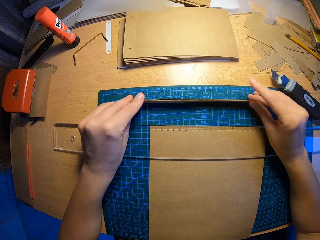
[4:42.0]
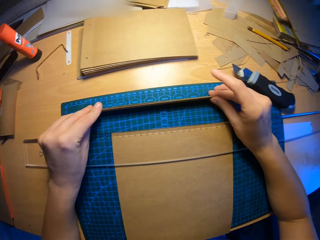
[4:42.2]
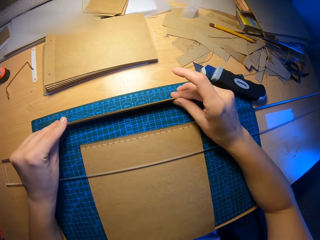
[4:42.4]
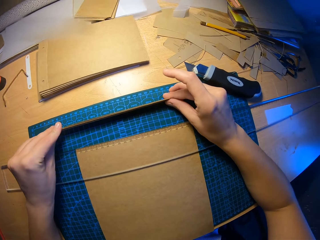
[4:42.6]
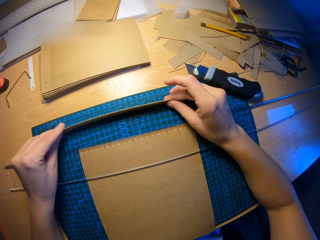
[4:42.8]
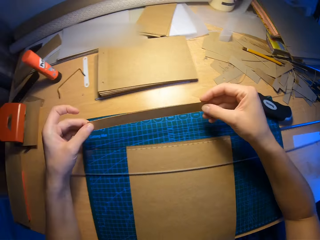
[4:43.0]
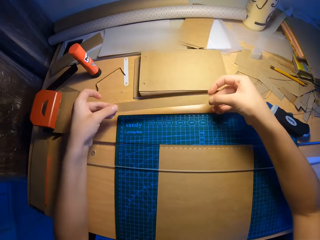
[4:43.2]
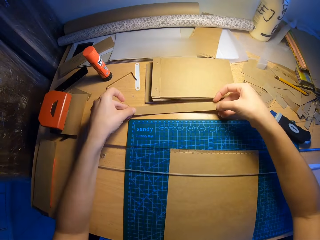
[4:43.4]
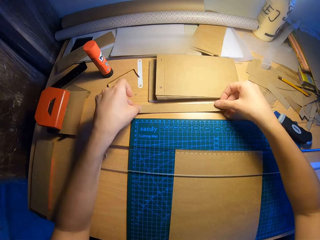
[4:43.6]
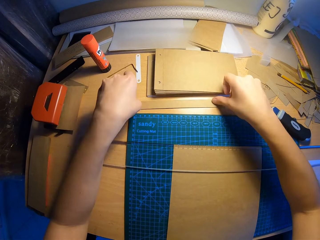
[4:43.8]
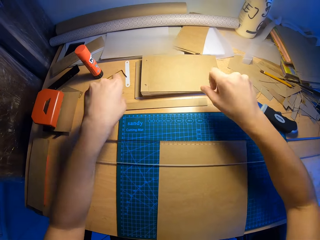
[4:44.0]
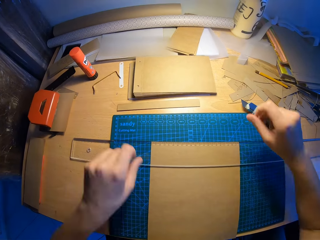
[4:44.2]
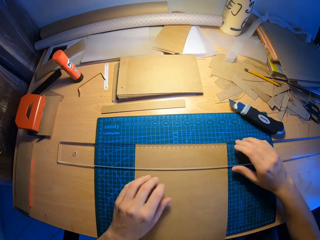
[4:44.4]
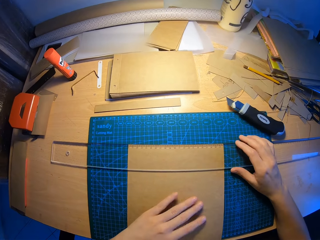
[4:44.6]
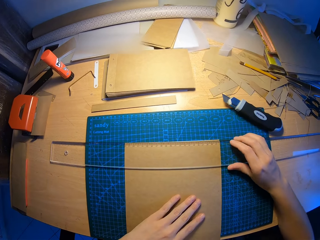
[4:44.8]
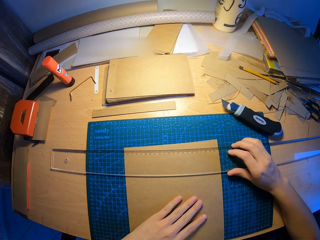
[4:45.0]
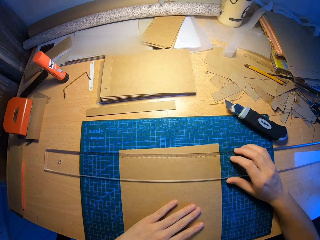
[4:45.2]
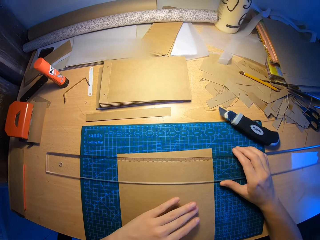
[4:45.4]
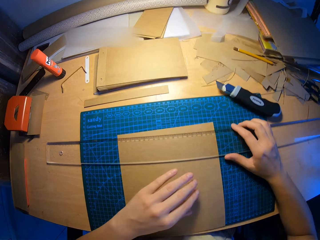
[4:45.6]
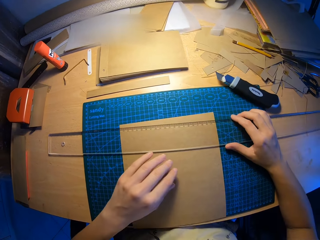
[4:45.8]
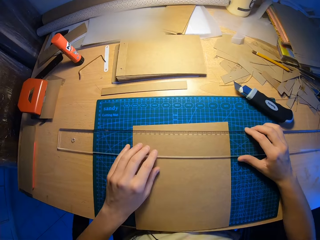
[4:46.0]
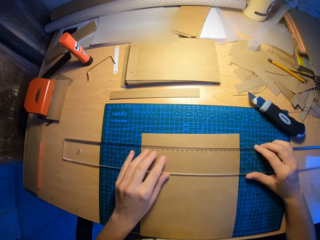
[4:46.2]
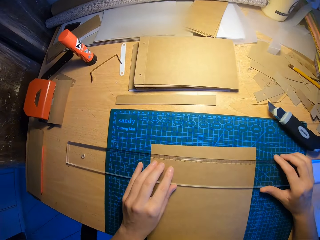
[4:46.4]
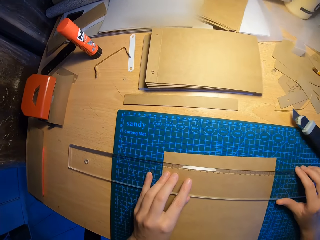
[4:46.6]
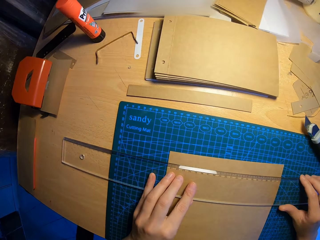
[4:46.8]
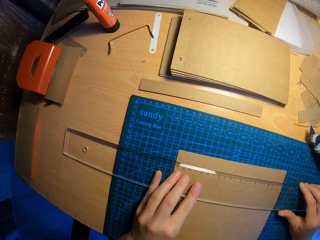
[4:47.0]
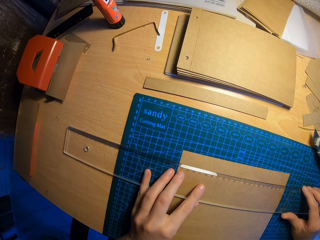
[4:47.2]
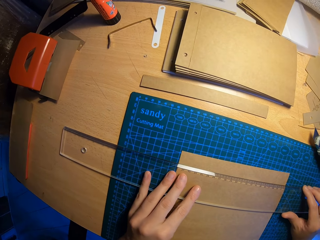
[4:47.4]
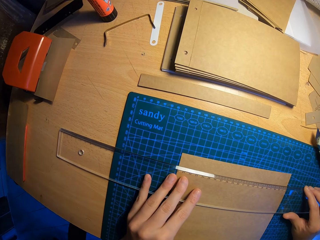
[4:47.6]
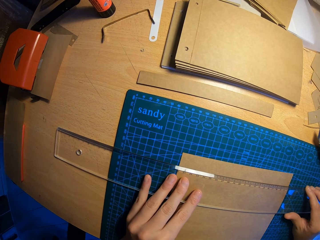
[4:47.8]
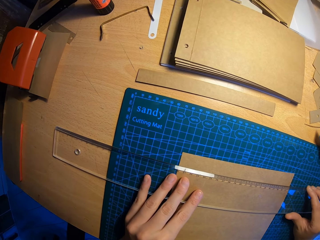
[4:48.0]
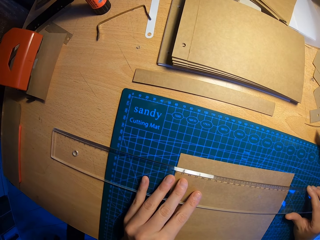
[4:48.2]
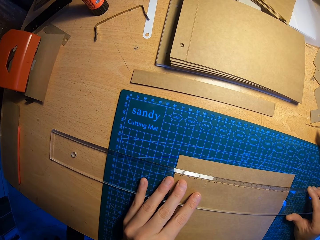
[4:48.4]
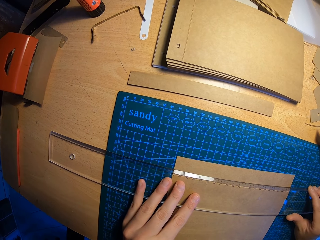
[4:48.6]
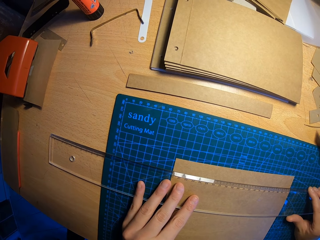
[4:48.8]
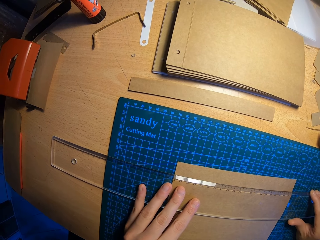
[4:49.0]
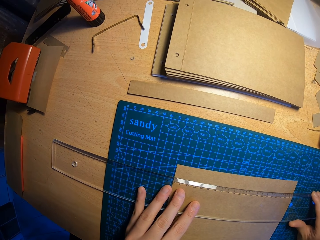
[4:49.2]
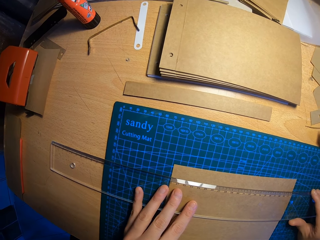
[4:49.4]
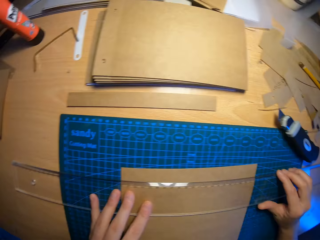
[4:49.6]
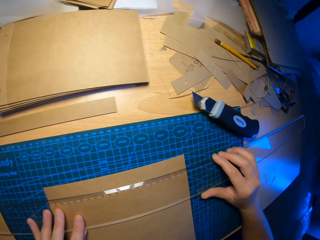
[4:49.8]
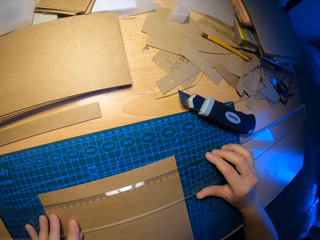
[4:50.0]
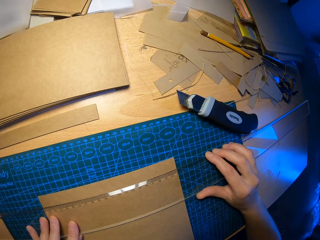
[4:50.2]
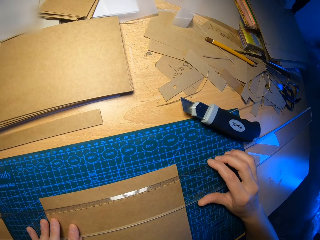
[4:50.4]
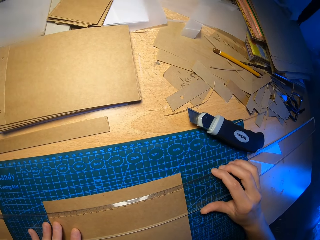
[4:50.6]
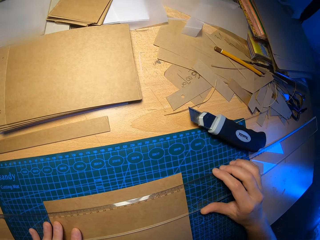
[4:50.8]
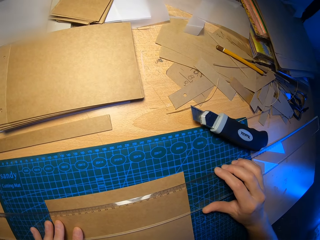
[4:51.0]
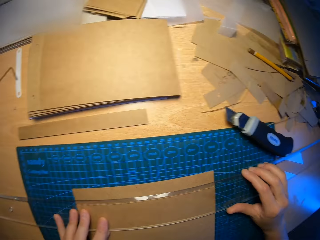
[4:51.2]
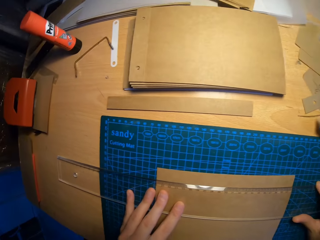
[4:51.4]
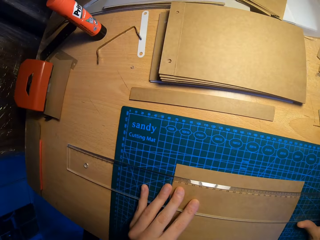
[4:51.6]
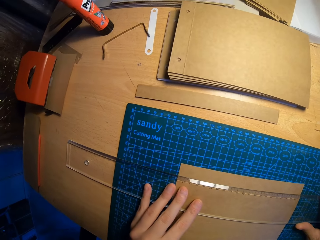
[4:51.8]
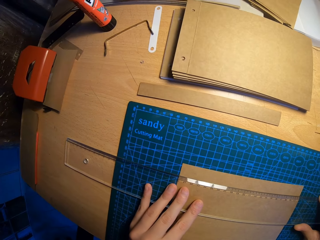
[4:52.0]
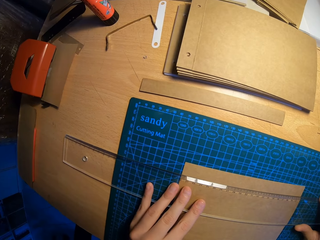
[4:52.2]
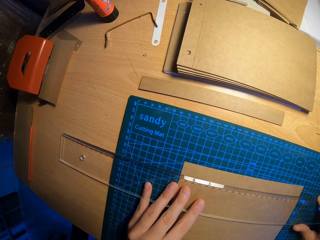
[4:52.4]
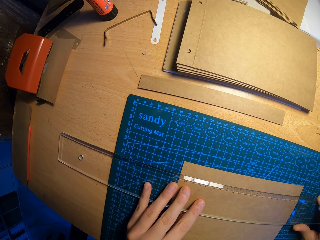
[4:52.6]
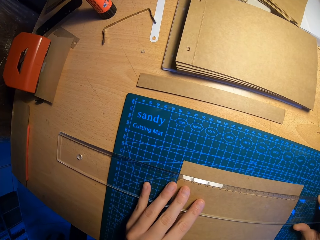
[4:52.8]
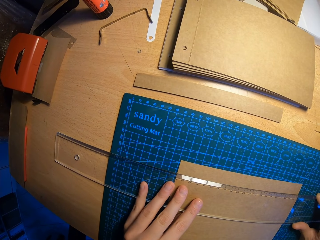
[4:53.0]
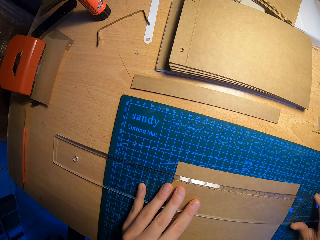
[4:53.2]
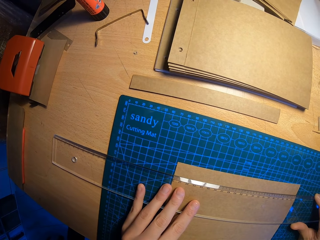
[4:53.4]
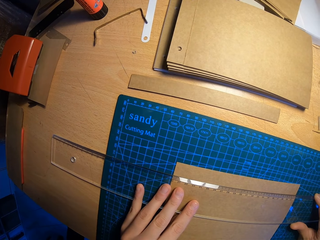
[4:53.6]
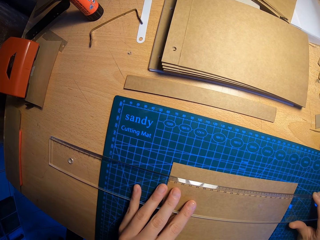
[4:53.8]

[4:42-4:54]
The camera wearer holds small pieces of paper and places the pieces of paper on the table. He adjusts the paper and ruler on the table with both hands. He adjusts the setsquare on the table with both his hands. He measures a piece of paper.

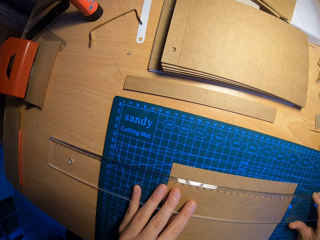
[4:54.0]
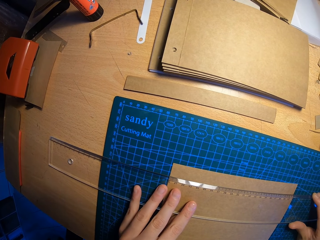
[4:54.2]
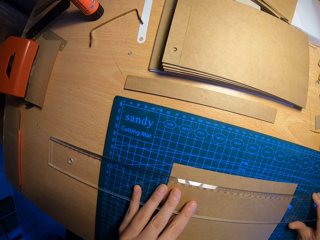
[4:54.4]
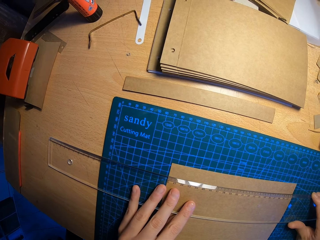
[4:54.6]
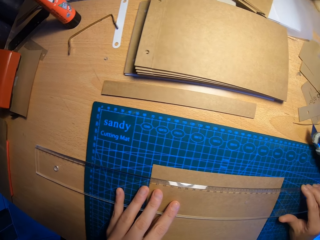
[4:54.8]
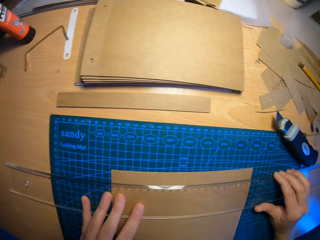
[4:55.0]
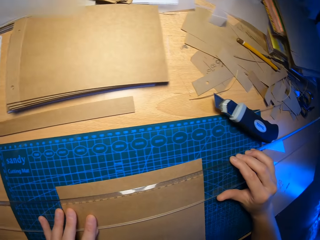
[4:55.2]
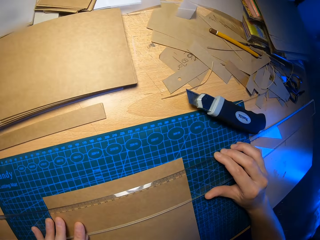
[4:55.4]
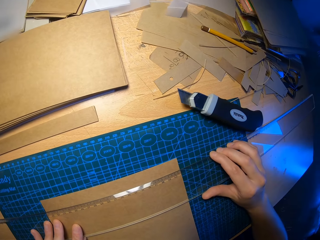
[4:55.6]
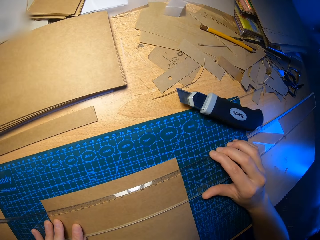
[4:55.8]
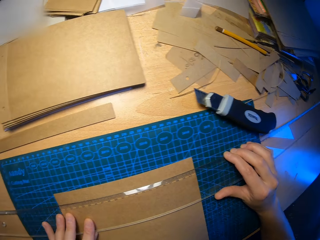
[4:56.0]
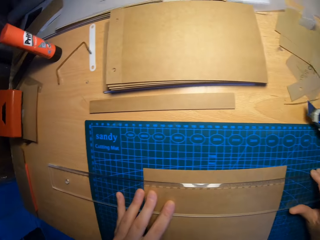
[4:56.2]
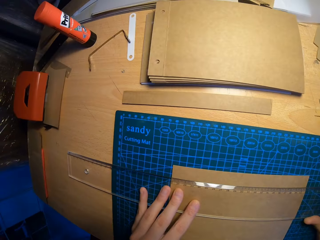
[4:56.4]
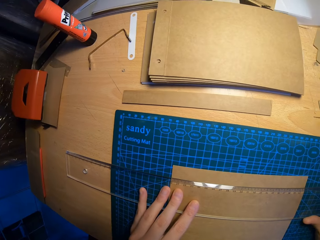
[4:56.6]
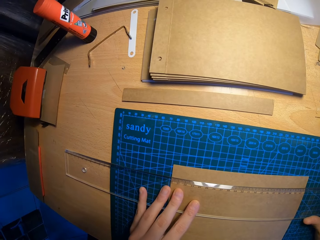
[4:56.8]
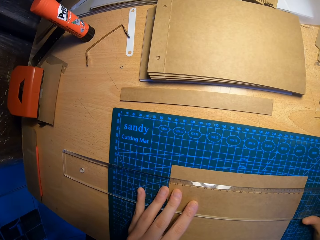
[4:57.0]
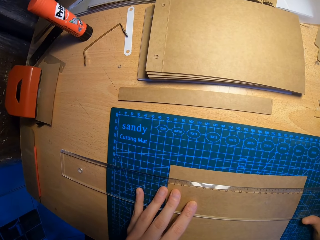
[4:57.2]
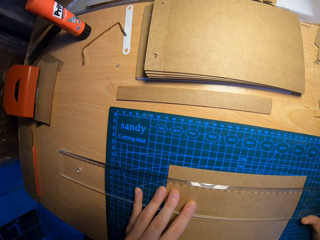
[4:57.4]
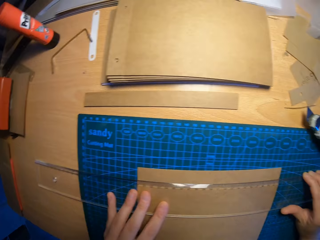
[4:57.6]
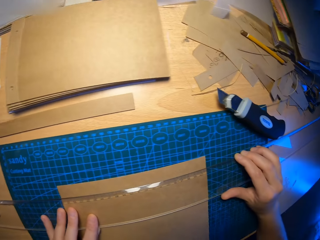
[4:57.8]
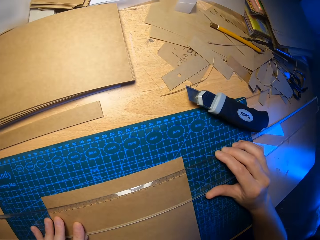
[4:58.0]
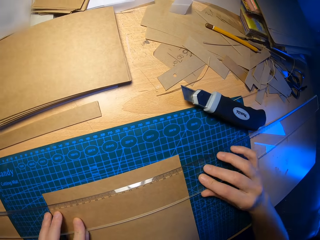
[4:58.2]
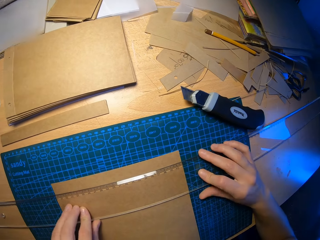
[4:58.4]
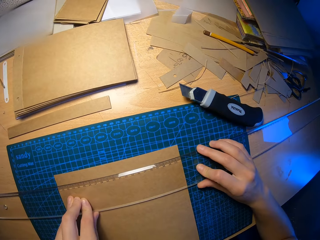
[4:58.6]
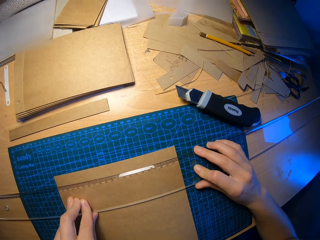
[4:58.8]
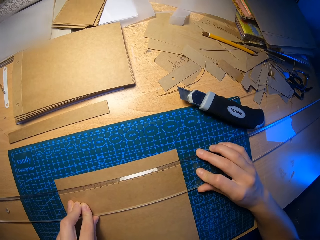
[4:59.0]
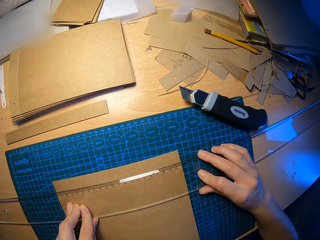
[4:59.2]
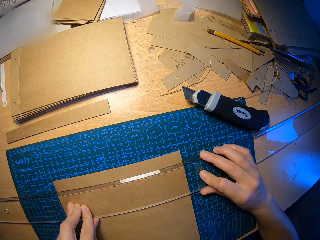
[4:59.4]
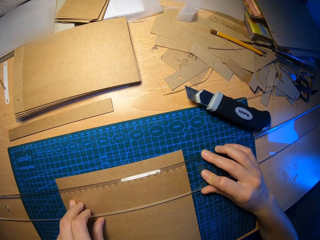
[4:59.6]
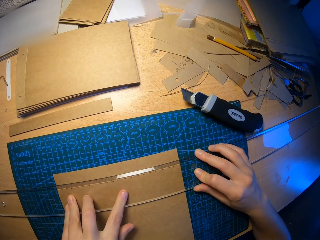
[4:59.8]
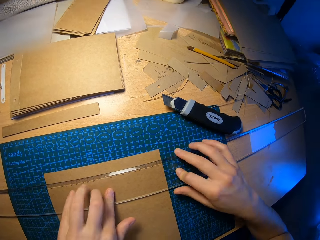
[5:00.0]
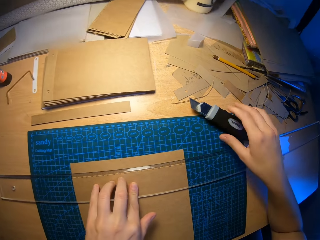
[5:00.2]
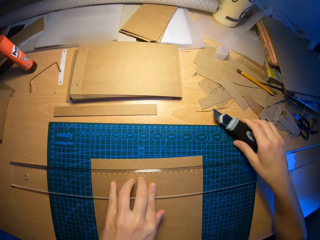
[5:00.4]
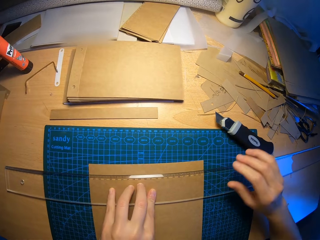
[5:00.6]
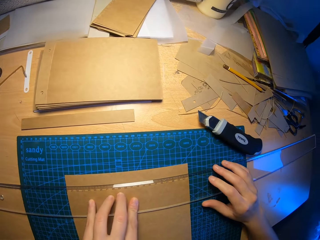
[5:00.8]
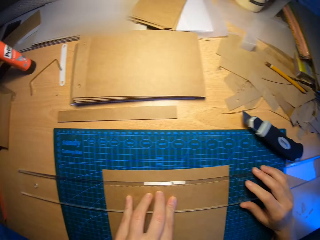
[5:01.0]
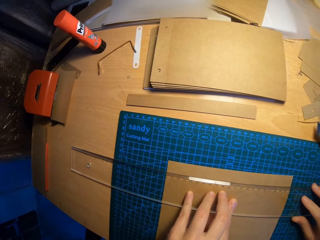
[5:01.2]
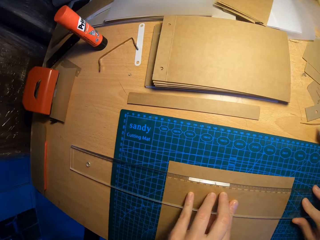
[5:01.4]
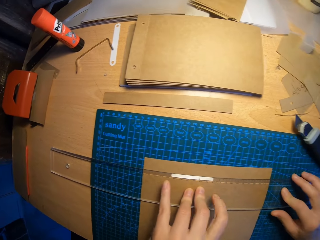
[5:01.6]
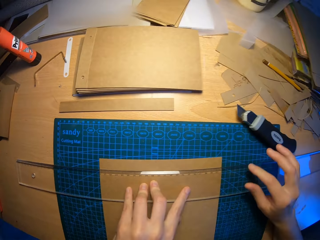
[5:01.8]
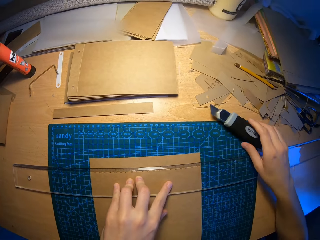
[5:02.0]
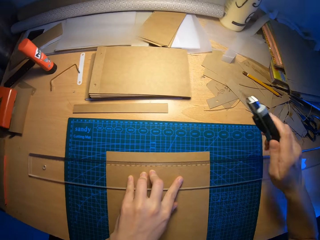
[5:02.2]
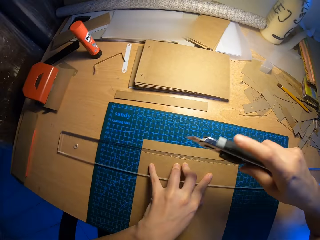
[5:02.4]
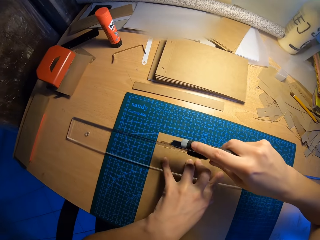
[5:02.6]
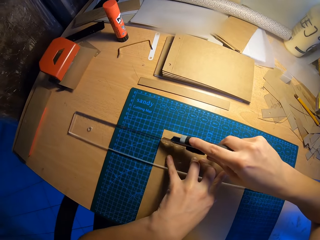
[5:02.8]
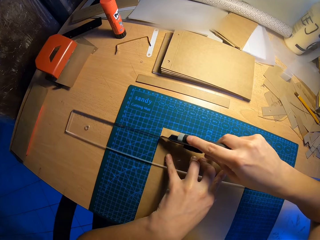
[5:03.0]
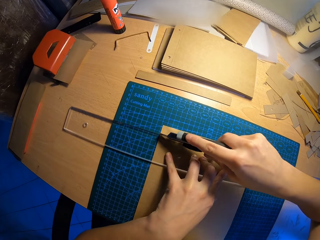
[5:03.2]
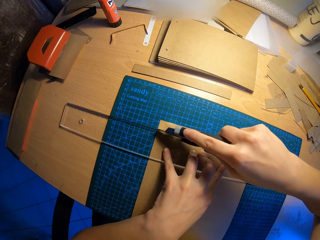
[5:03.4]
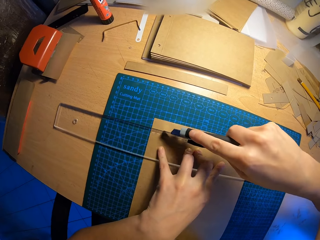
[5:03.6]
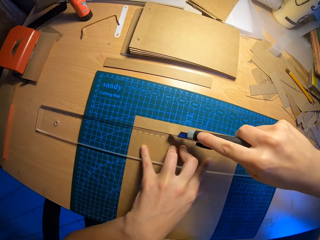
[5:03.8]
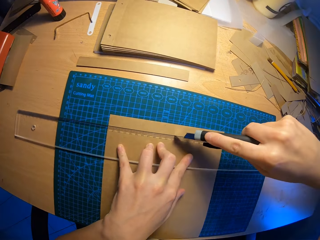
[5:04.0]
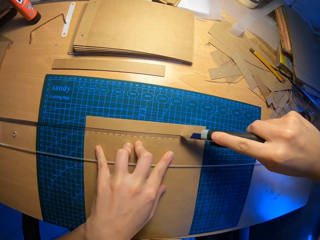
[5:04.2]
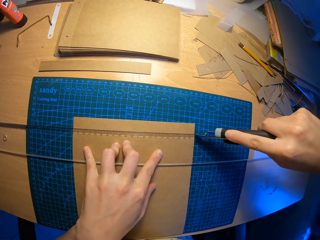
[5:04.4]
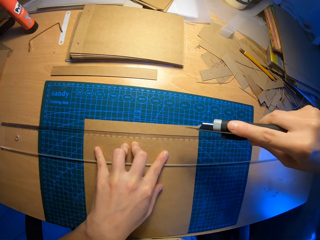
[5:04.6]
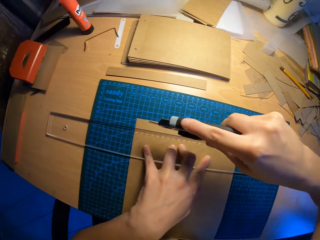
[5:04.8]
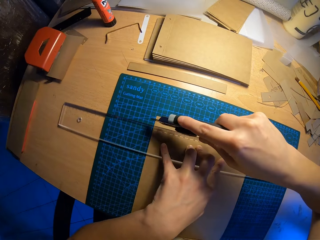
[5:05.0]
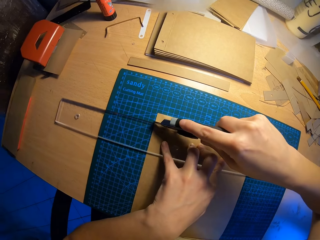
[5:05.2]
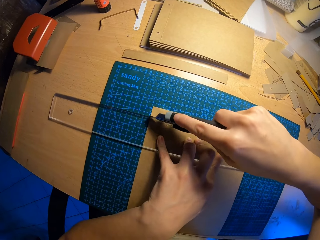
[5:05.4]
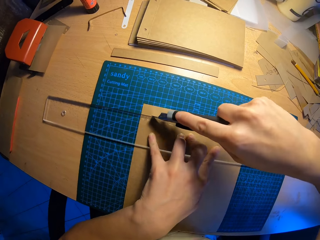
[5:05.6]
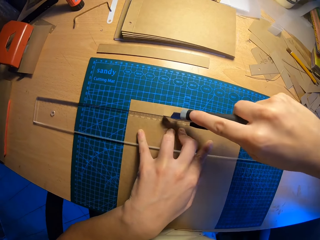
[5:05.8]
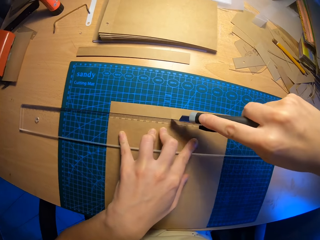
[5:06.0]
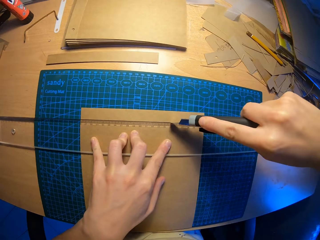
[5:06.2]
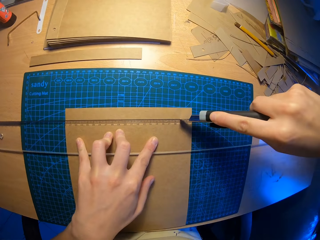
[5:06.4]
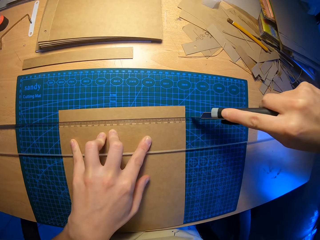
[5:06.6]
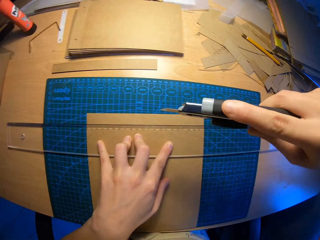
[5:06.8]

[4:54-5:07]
The camera wearer moves his hand. He picks up a draper from the table with his right hand. He cuts a cardboard with the draper in his right hand.
